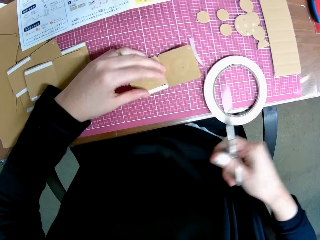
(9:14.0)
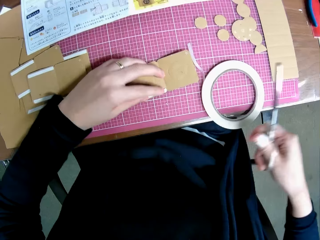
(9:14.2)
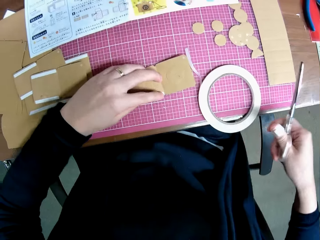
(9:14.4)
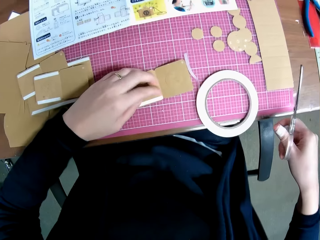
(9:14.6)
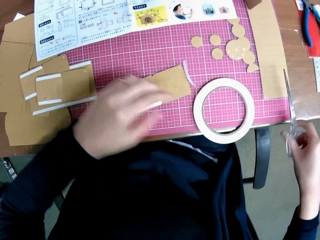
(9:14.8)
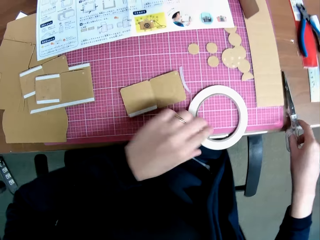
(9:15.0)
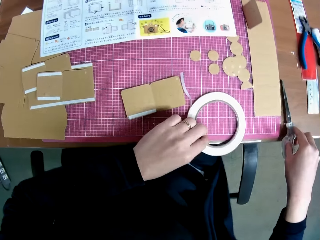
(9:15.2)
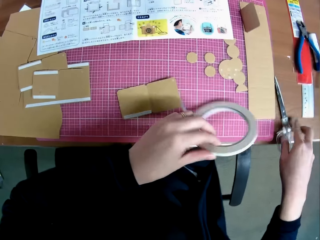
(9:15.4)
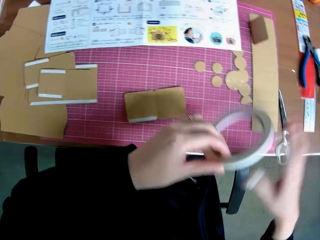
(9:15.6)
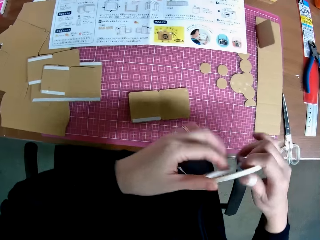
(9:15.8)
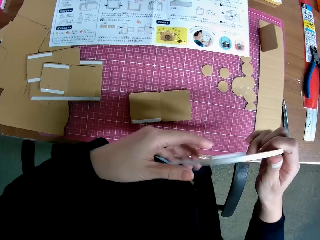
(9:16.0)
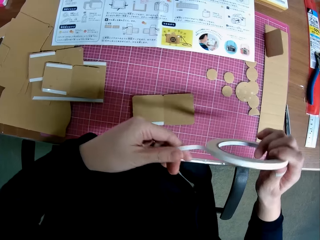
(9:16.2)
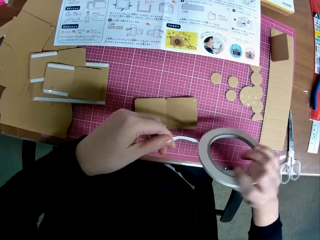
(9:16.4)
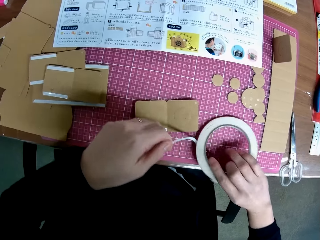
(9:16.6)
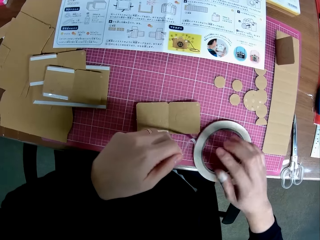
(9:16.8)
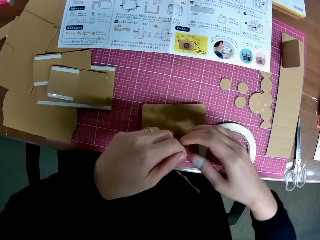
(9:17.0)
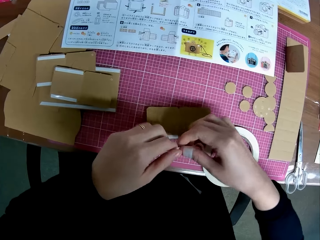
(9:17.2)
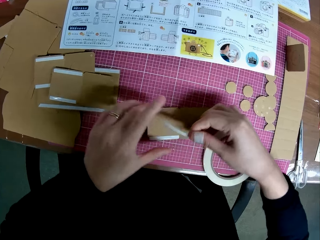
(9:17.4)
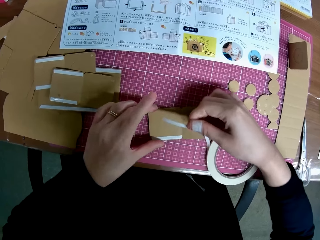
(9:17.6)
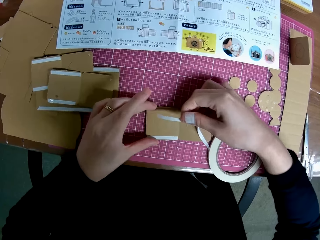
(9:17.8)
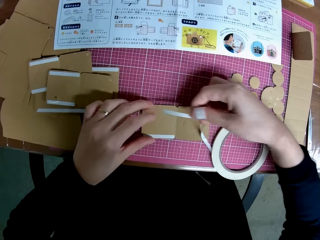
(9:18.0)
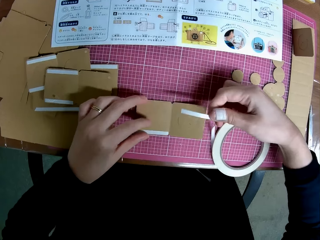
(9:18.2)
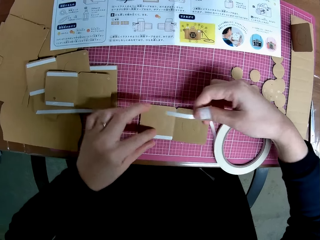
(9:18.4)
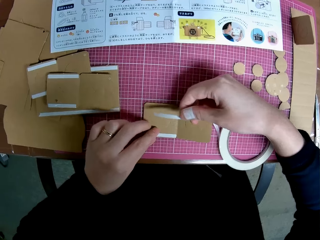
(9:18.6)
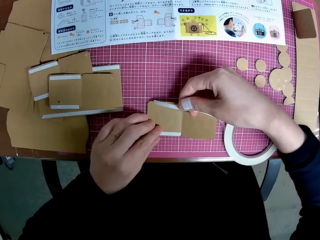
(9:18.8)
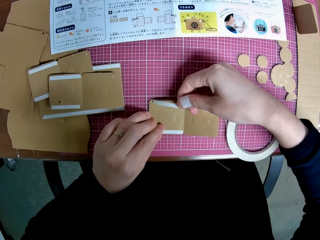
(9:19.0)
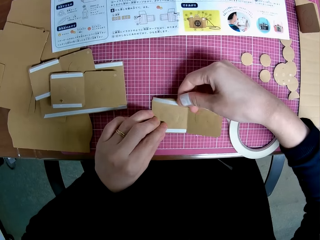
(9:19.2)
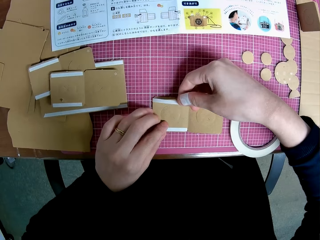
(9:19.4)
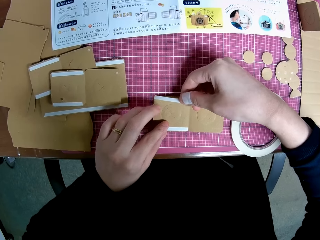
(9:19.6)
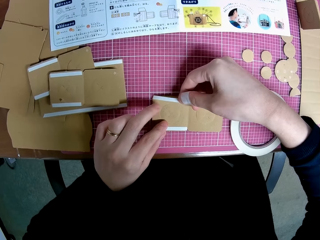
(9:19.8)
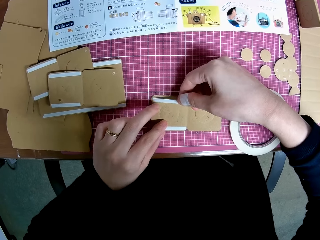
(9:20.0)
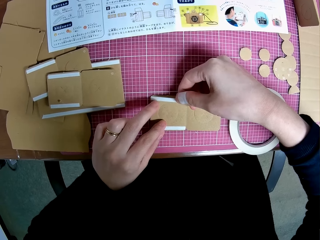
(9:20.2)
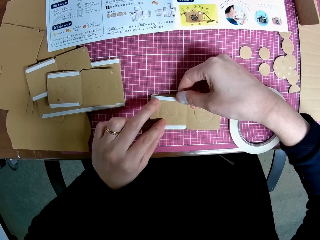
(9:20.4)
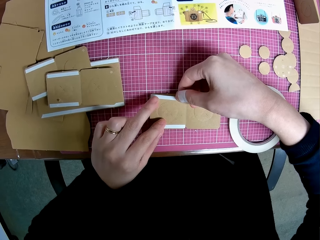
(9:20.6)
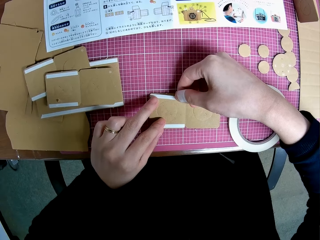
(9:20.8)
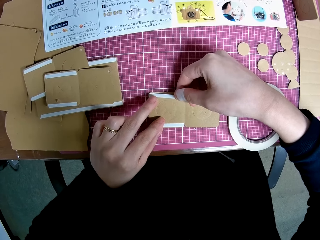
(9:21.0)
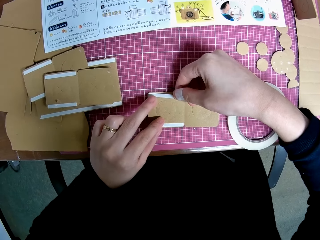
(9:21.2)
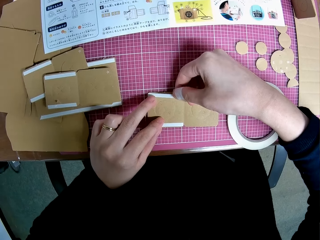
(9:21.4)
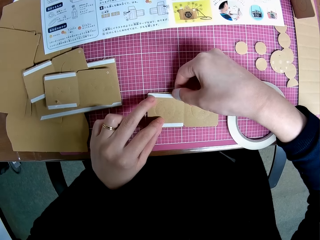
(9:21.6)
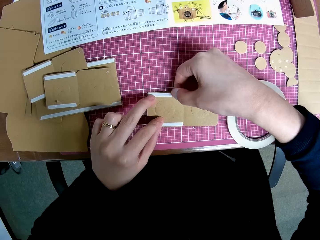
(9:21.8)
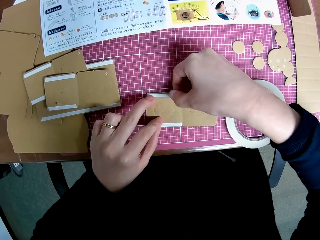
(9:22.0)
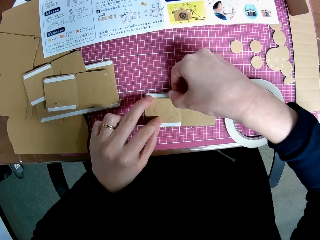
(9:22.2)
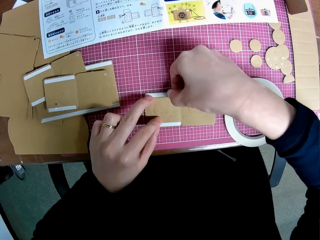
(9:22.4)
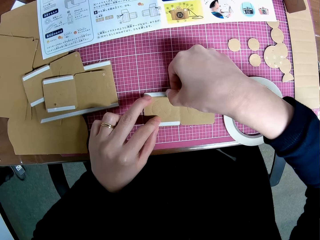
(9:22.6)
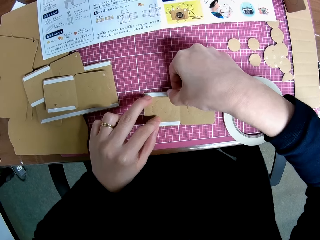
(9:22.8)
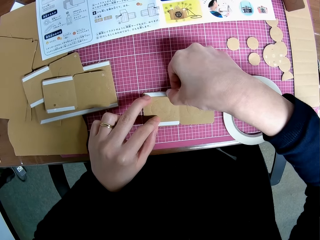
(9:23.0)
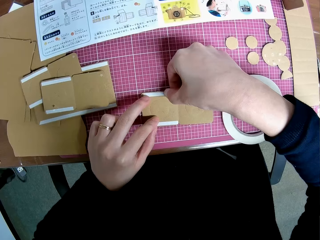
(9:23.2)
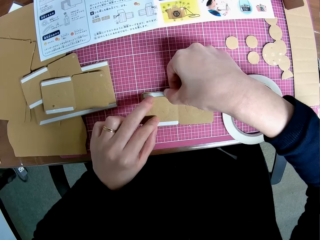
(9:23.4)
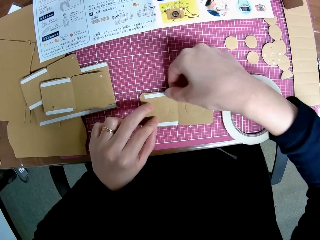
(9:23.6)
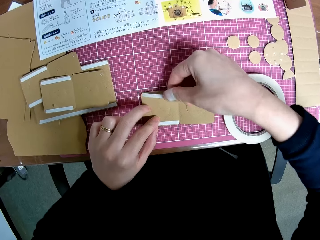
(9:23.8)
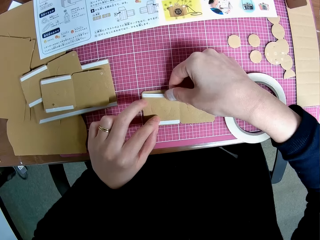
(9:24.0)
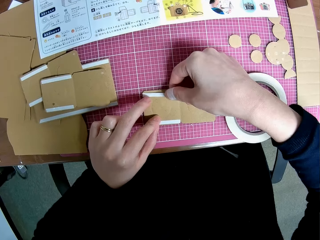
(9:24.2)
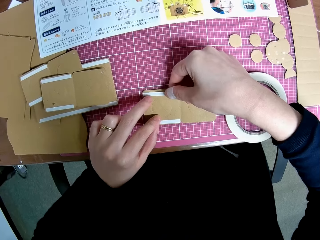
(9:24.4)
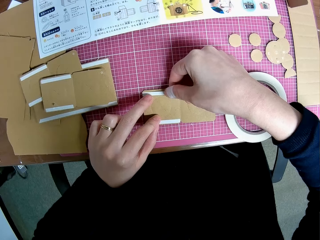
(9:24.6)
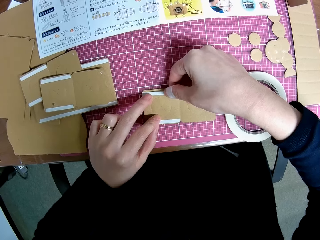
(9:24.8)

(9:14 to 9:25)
The camera wearer drops the pair of scissors on the table. He takes the cello tape. He drops the tape on the table with his left hand. He tapes the carved shape with the tape.

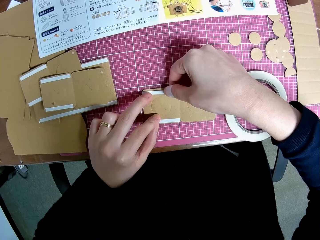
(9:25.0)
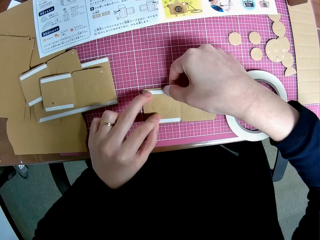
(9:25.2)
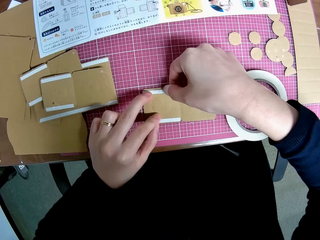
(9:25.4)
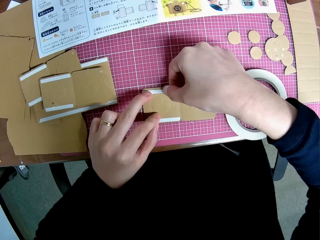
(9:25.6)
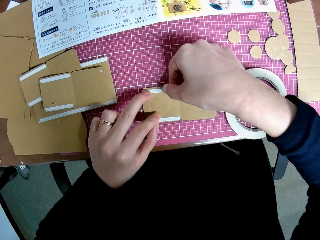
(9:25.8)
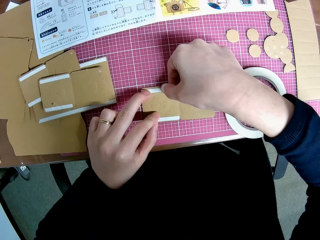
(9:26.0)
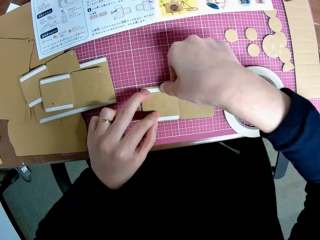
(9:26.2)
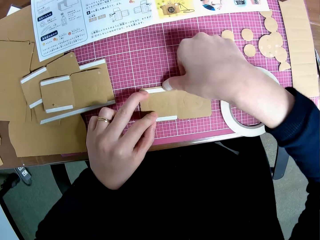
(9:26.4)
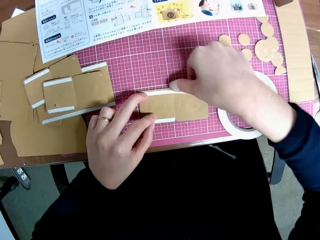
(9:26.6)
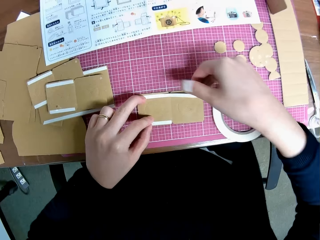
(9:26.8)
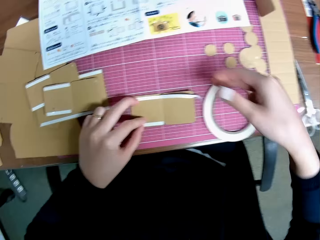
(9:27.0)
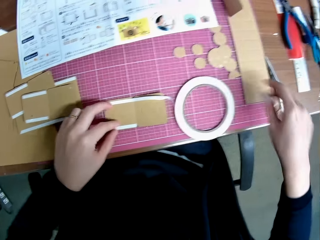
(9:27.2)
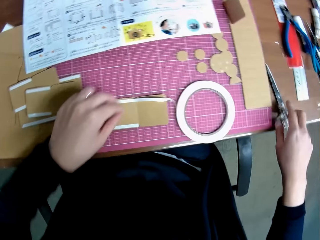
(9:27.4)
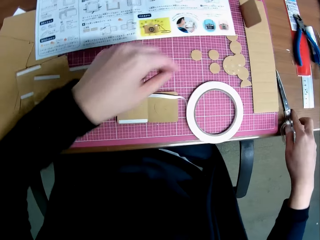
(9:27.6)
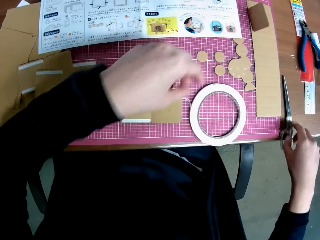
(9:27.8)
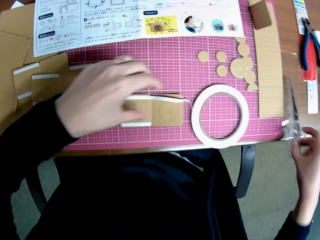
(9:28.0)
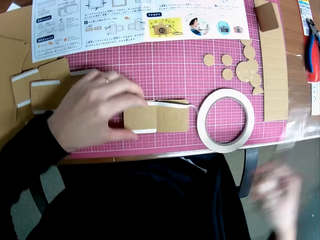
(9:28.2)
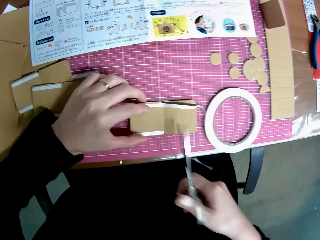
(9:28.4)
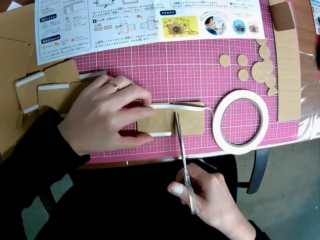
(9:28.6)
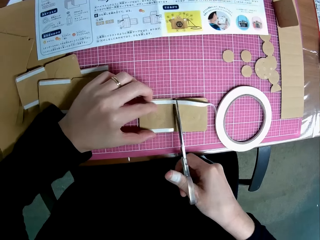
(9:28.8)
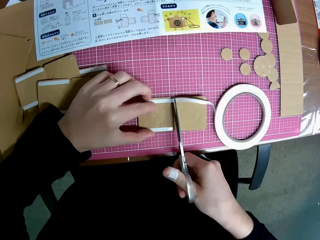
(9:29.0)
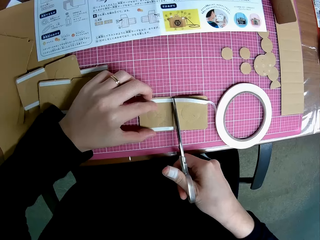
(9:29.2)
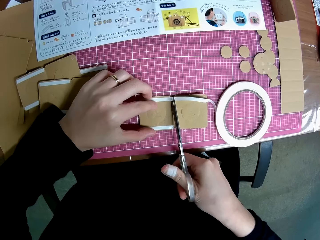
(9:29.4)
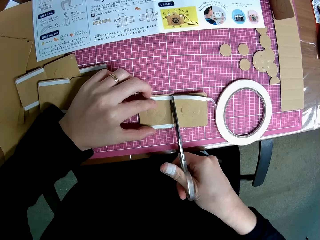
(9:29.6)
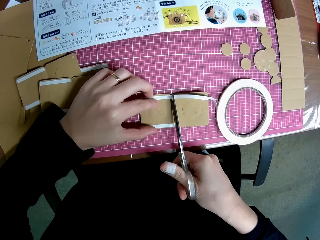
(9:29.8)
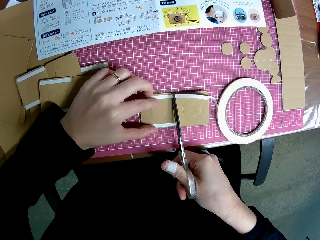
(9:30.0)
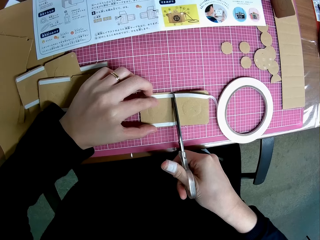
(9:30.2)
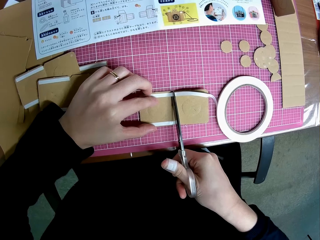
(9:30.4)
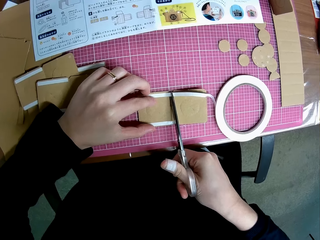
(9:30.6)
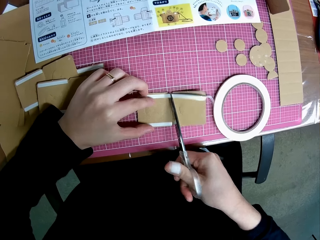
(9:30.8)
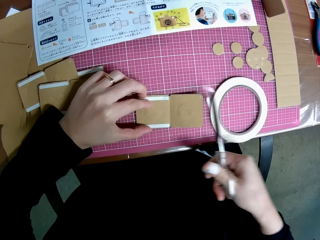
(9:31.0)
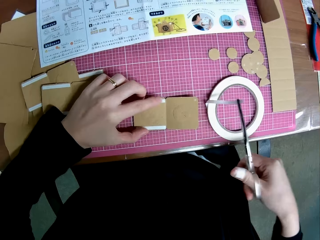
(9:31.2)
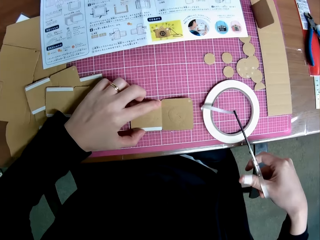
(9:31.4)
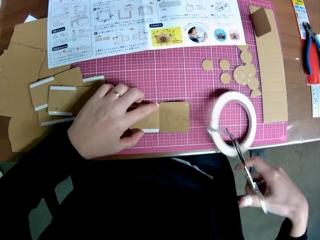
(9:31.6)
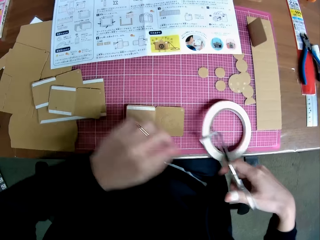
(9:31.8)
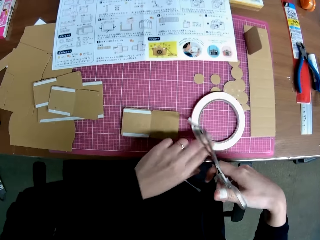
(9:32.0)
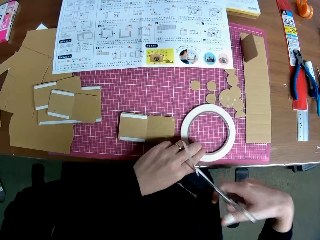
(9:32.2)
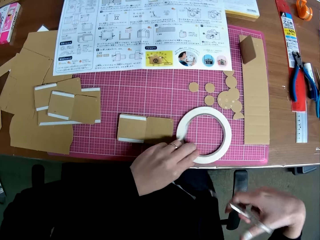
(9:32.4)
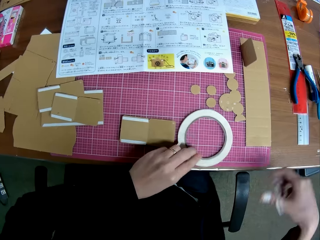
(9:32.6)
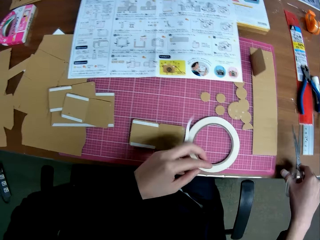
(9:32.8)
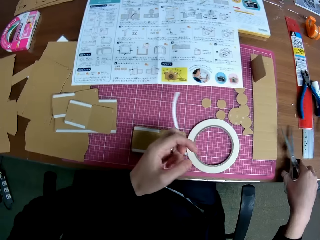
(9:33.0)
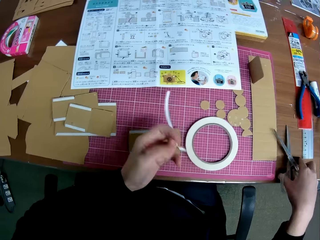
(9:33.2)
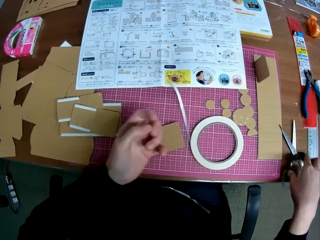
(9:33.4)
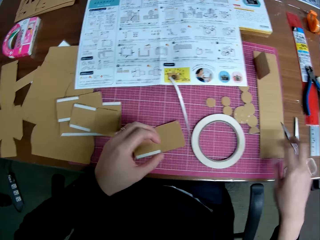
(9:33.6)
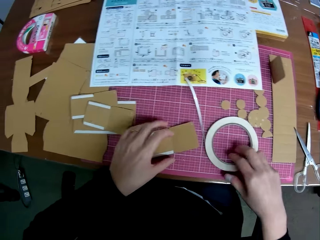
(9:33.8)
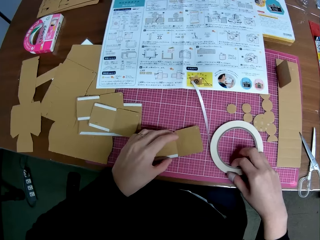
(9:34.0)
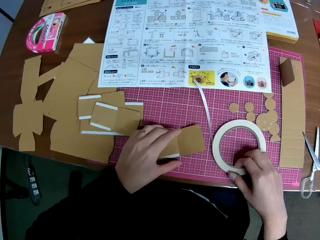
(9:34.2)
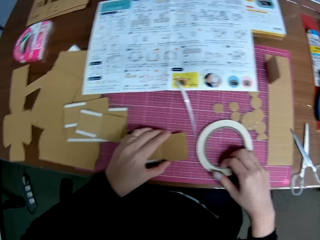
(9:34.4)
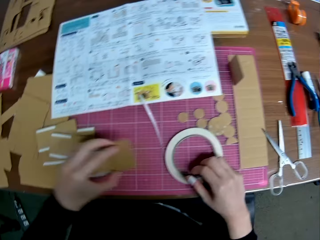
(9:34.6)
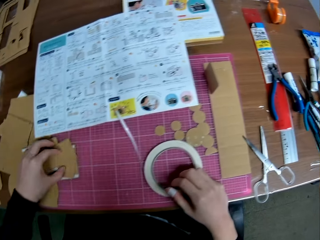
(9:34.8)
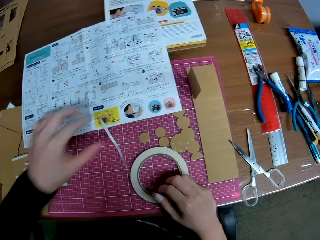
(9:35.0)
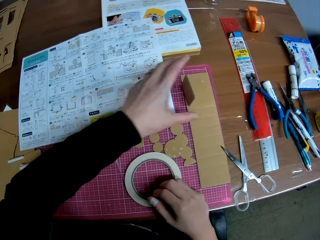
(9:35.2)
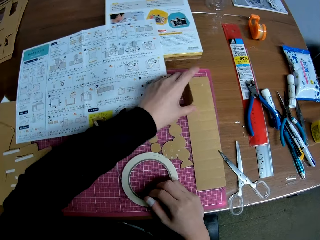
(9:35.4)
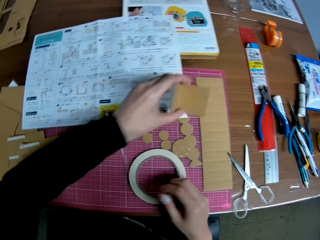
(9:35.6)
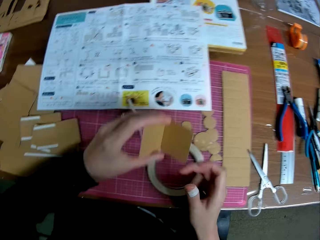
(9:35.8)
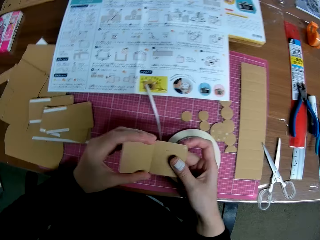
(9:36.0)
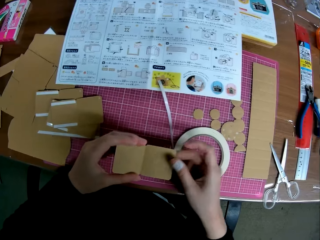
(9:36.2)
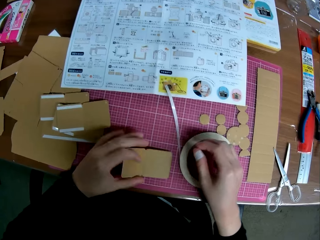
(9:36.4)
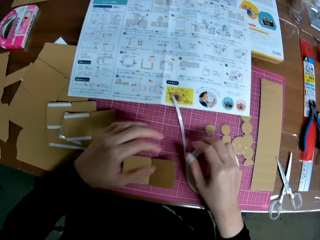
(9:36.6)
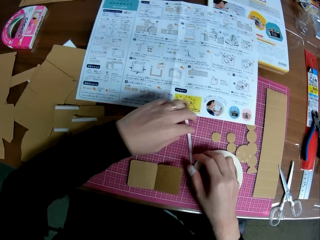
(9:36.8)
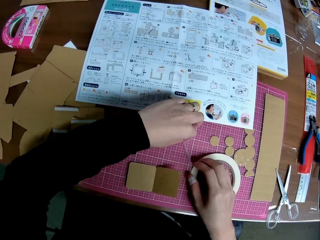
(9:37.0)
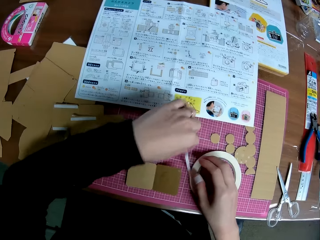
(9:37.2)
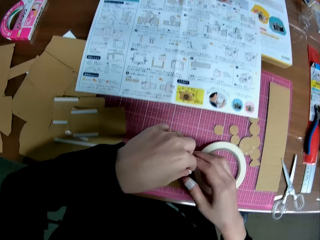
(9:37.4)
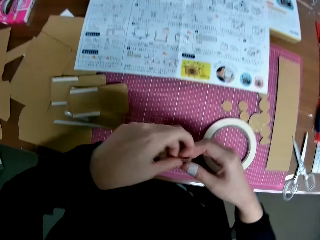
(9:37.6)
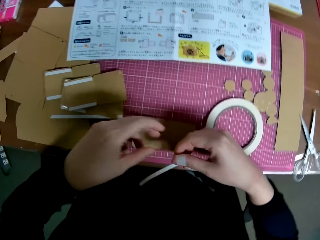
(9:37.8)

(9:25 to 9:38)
The camera wearer picks up the pair of scissors with his right hand. He cuts the tape with the pair of scissors. He holds down the tape on the table with his left hand. He drops the pair of scissors on the table. He picks up the carved shape on the table with his left hand. He drops the carved shape on the table. He picks up another carved shape on the table with his left hand. He straightens the carved shape with both hands. He drops the carved shape on the table with his left hand. He takes the crafting carton box.
